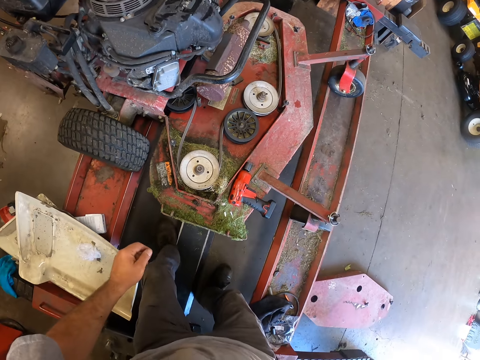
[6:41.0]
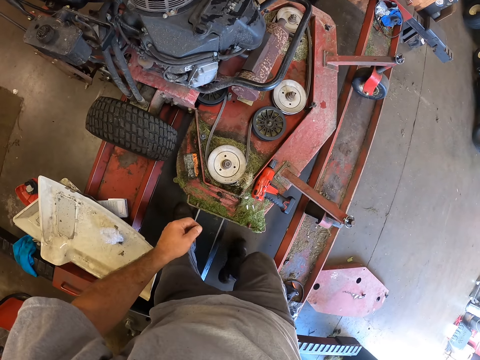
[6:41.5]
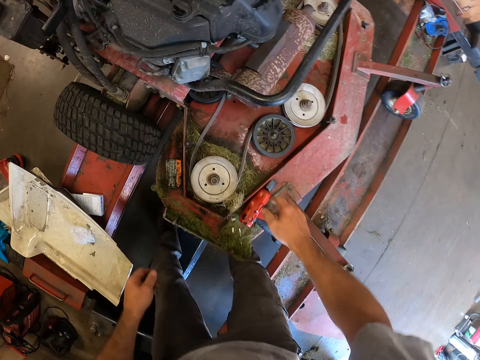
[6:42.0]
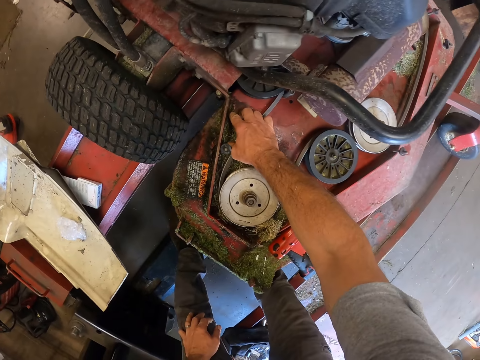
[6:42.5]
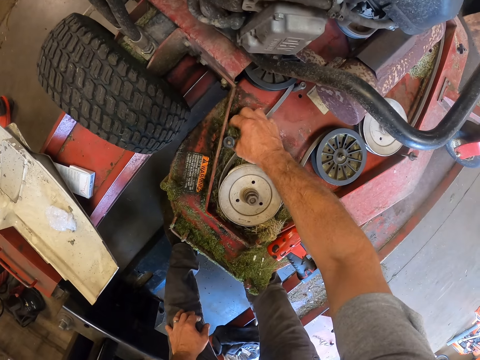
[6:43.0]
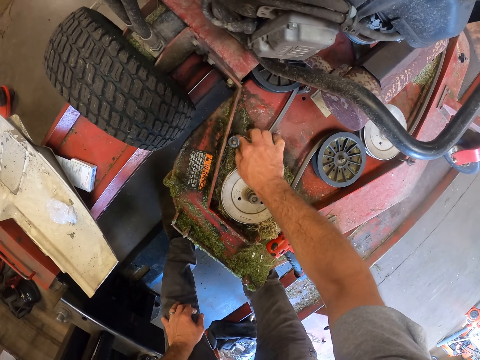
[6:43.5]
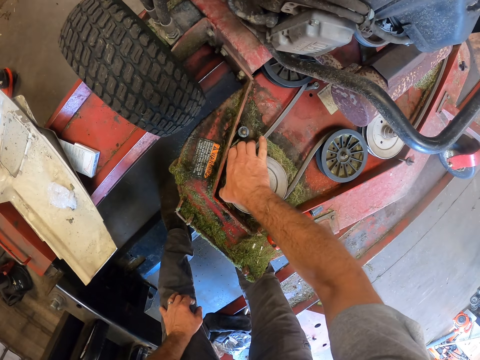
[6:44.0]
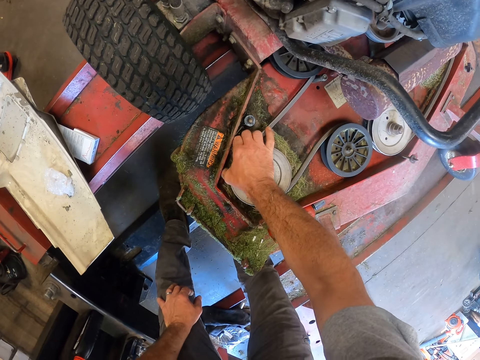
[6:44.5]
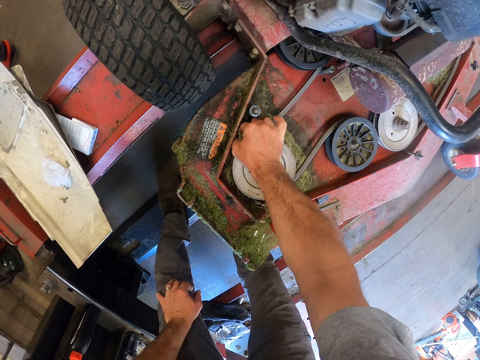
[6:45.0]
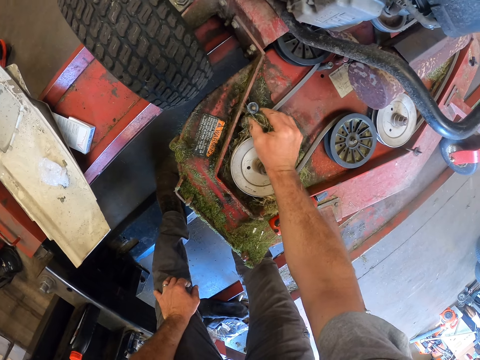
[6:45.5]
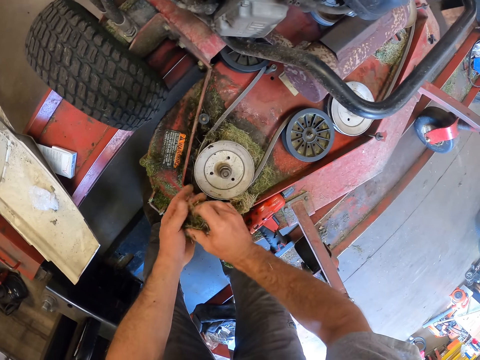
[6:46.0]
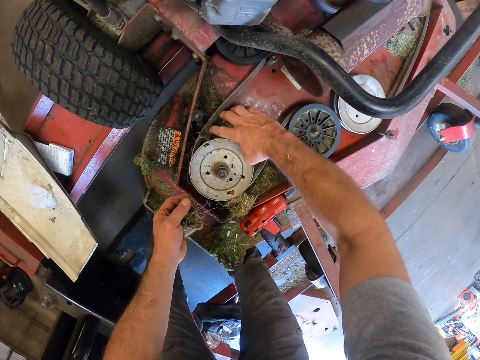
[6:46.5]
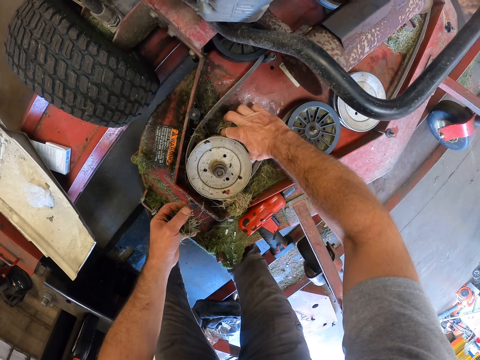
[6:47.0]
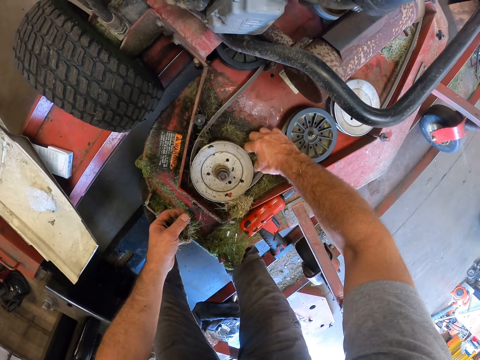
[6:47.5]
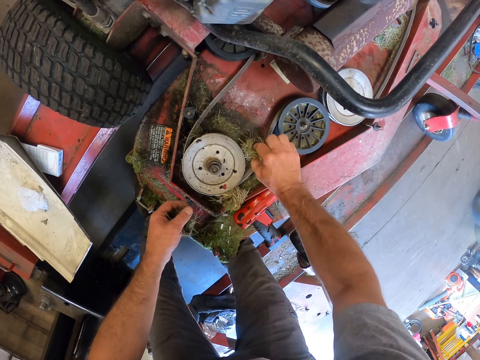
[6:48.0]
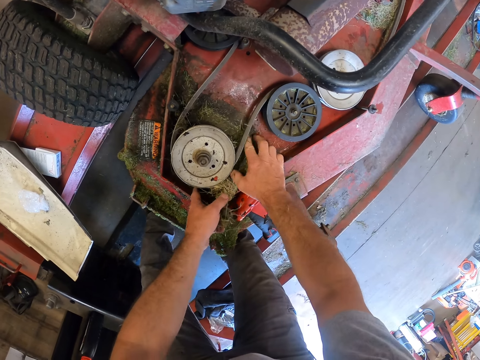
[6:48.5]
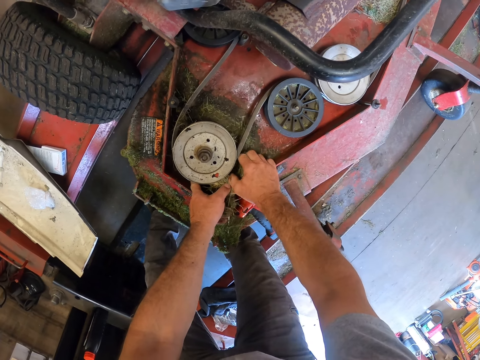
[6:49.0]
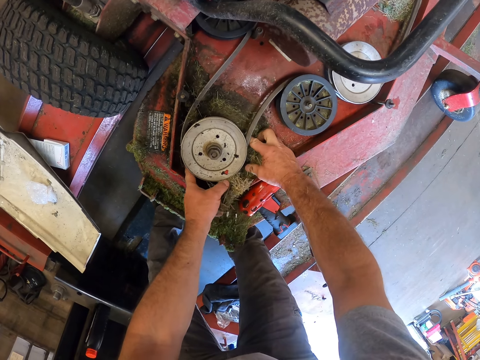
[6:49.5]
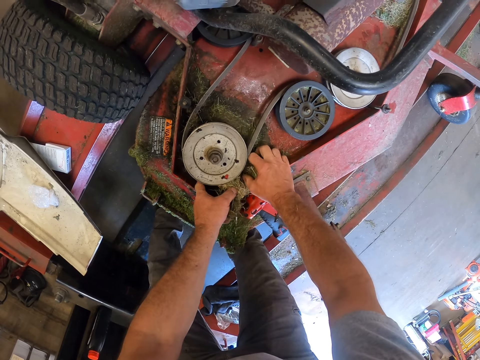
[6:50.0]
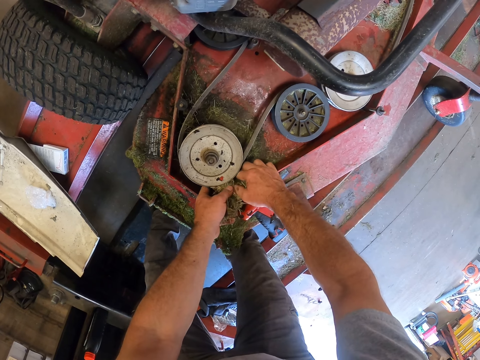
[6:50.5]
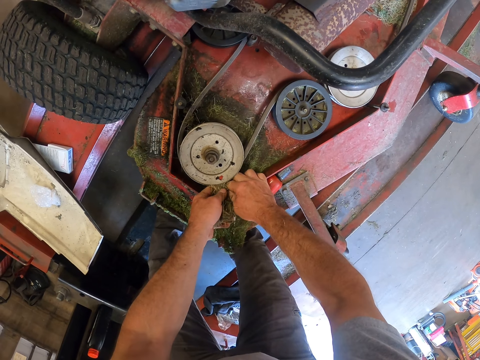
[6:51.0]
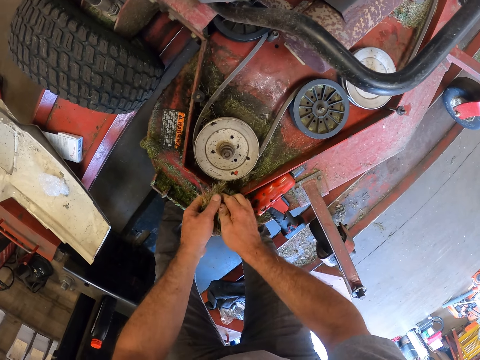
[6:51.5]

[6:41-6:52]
The camera wearer stands up. He moves forward. He packs grasses from the pulley compartment on the lawn mower with his right hand. He picks grass with the other hand, and puts the grasses on his left hand. He packs the grasses from the pulley compartment with his right hand. He packs the grasses from the pulley compartment with both hands.

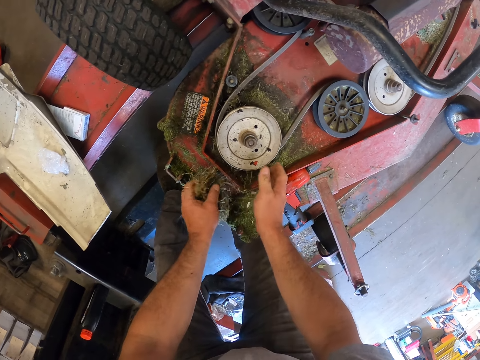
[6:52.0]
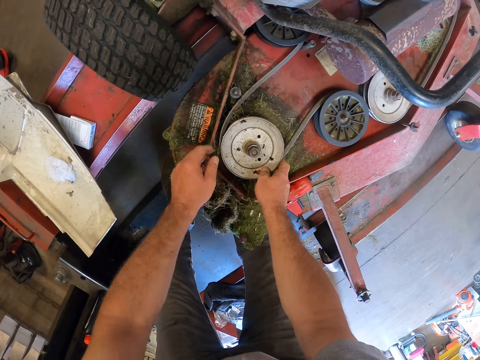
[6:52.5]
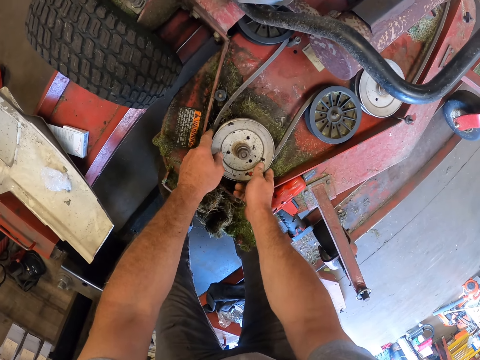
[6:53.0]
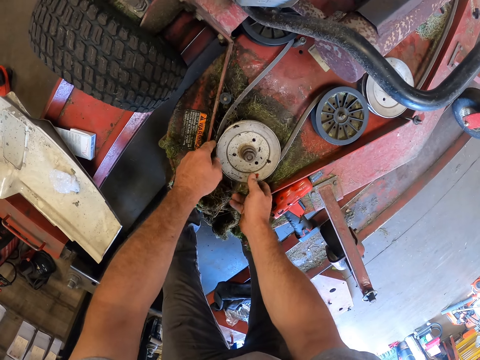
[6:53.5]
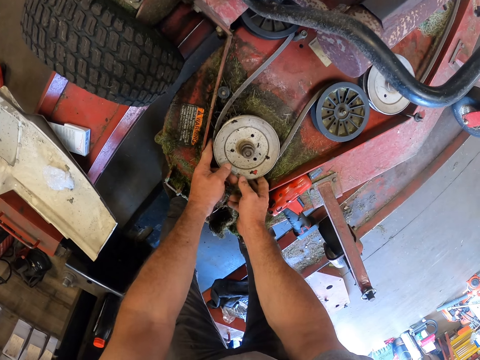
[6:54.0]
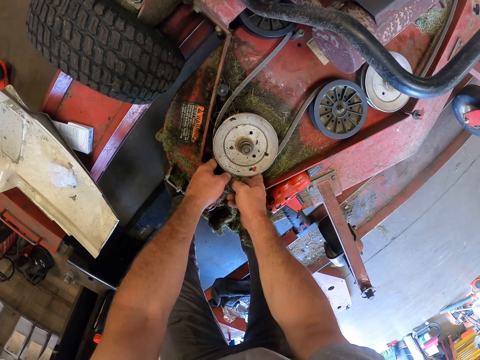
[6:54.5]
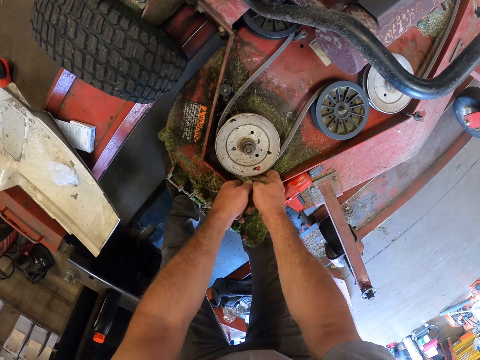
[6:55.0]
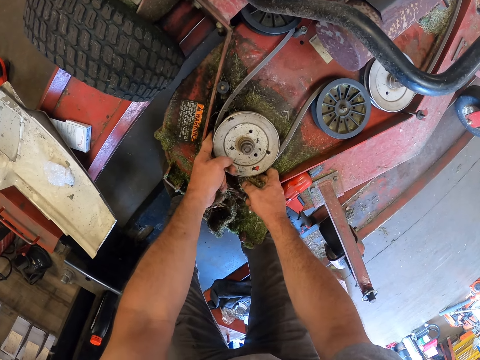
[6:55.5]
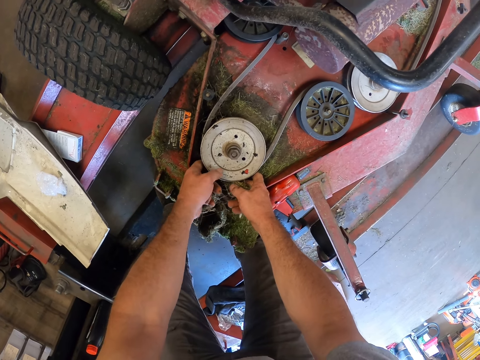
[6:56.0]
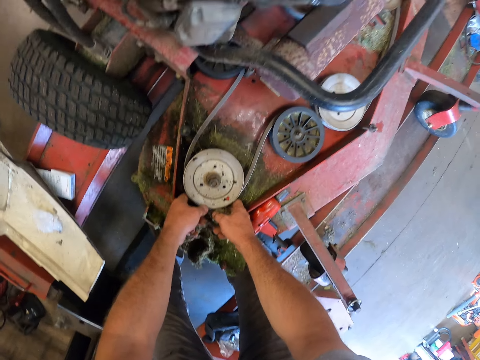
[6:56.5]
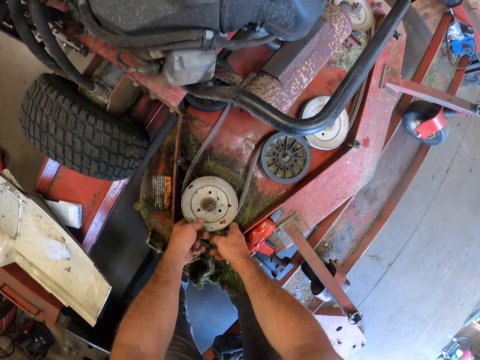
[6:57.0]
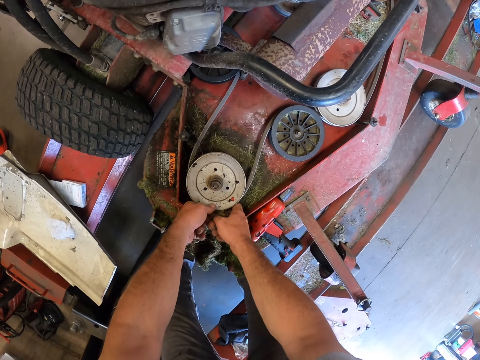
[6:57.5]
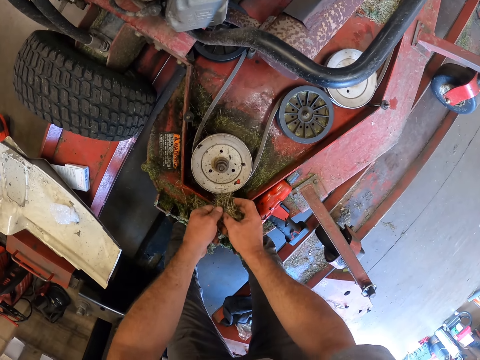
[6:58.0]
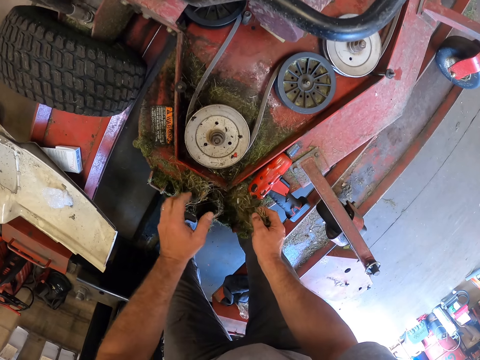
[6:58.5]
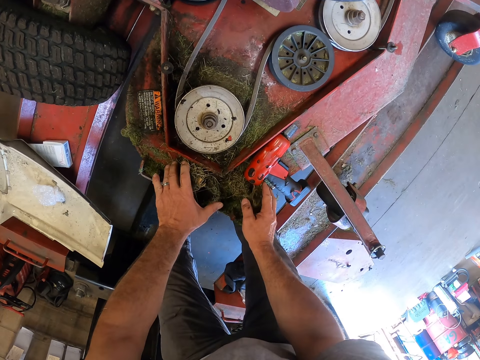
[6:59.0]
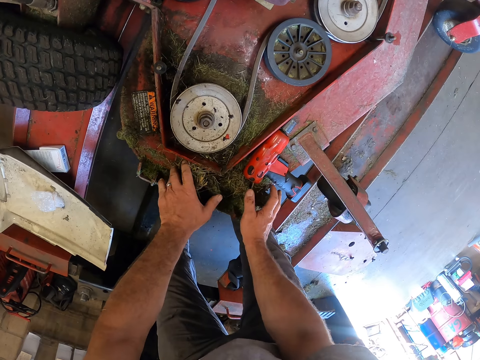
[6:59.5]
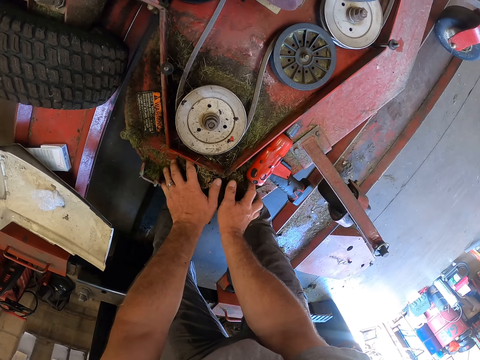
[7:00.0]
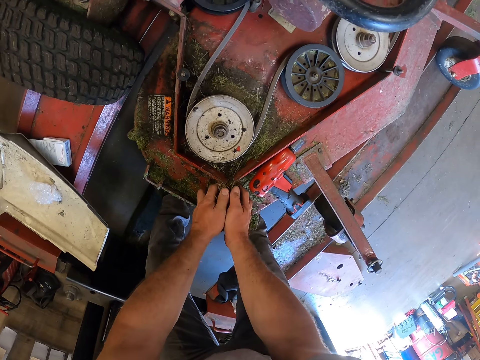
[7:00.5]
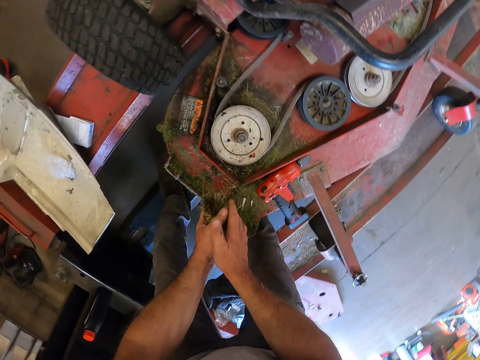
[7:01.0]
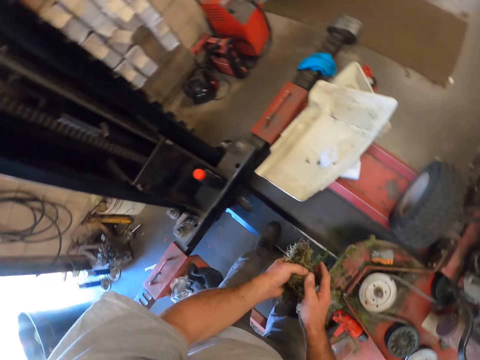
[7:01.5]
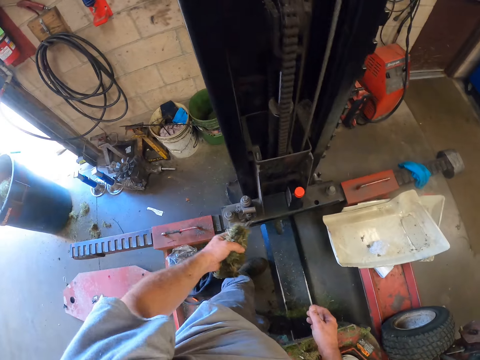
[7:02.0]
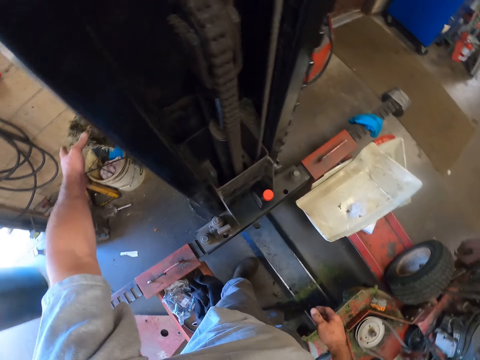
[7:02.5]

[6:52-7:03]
The camera wearer drops the grasses on the pulley slab on the lawn mower. He packs the grasses from the pulley compartment with both hands. He drops the grasses on the pulley slab. He packs the grasses from the pulley compartment slab with both hands. He turns around. He throws the grass in a bucket.

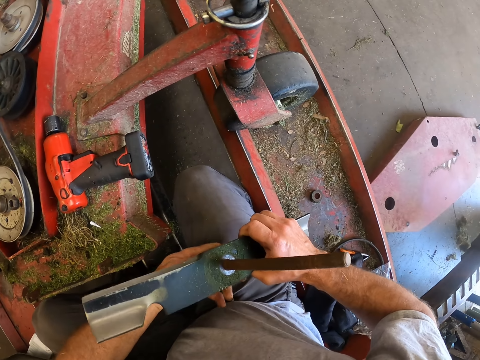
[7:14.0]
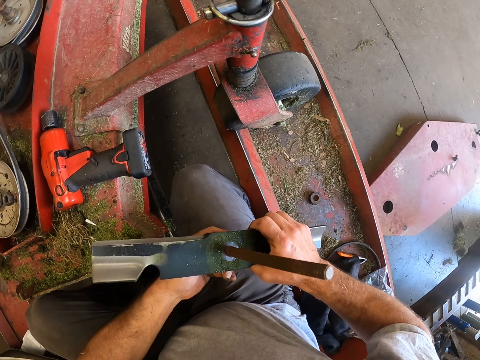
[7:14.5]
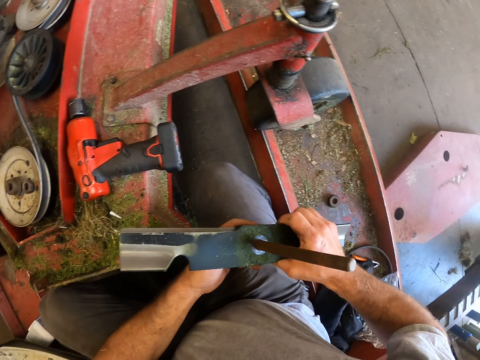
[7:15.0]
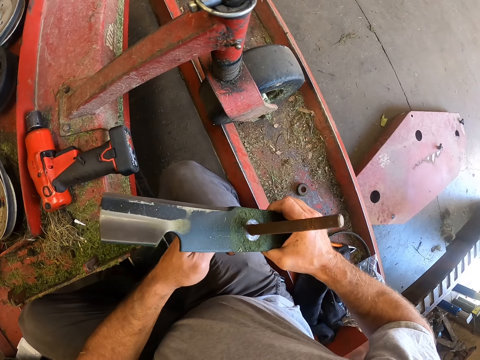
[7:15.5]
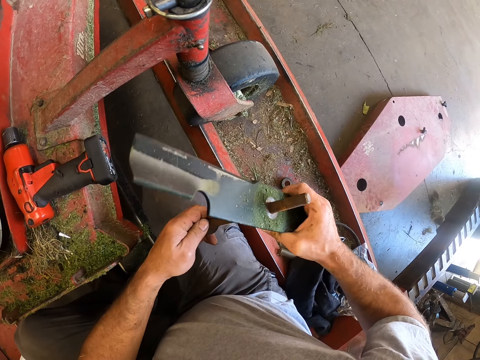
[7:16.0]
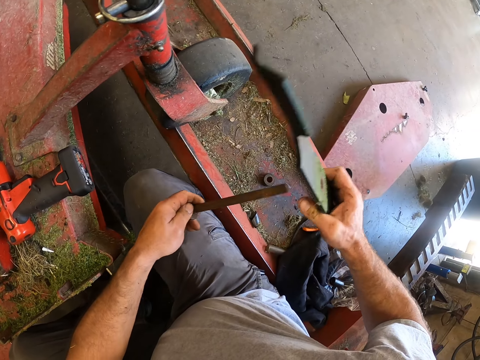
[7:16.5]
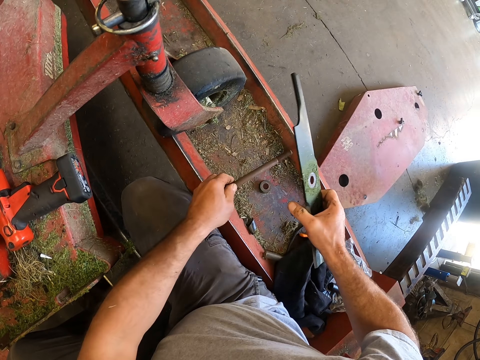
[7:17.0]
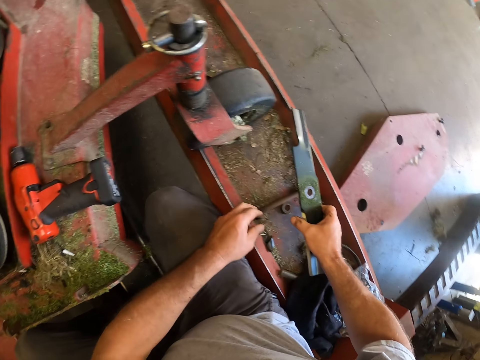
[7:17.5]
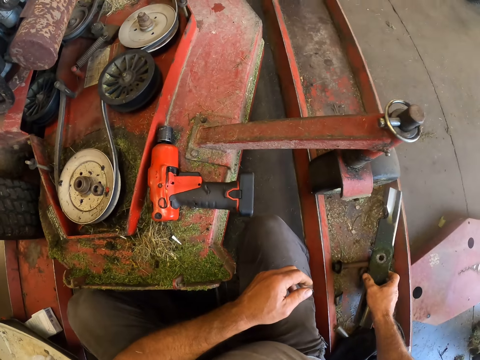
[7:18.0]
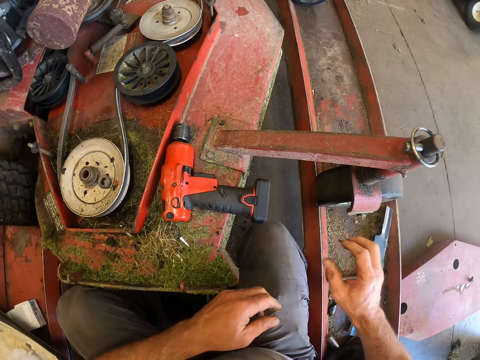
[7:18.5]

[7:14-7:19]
The camera wearer holds the blade with his right hand. He removes a rod from the blade with his left hand. He places the rod on the workbench. He places the blade on the workbench.
